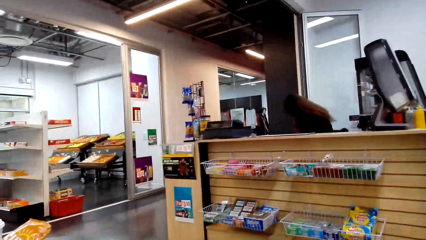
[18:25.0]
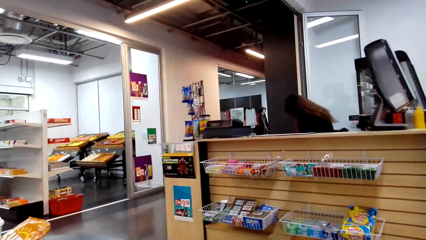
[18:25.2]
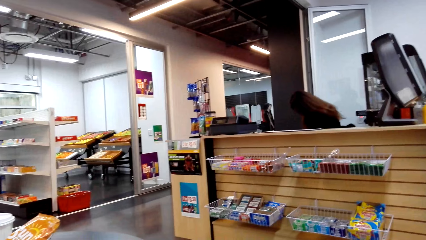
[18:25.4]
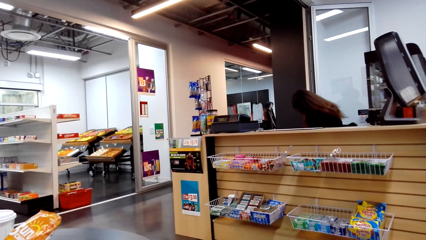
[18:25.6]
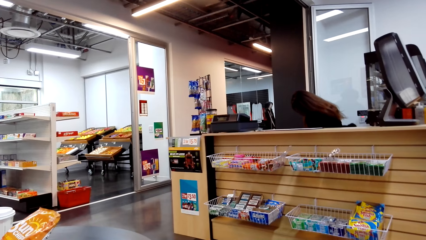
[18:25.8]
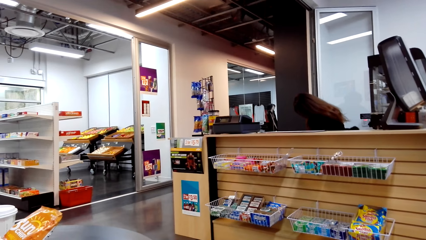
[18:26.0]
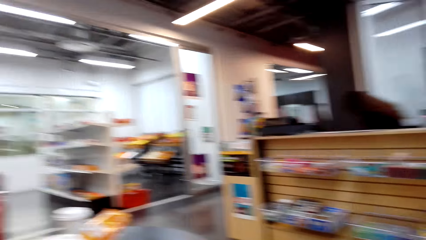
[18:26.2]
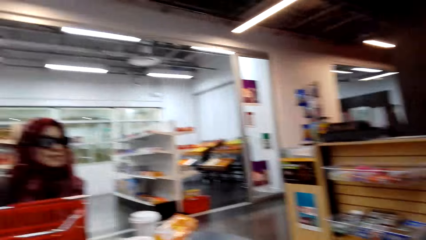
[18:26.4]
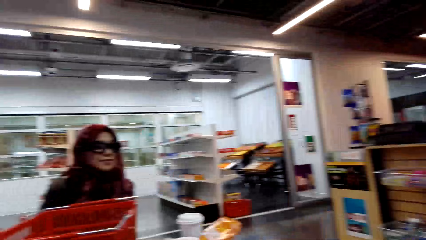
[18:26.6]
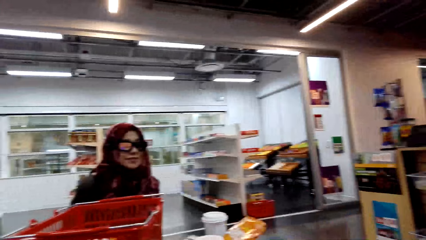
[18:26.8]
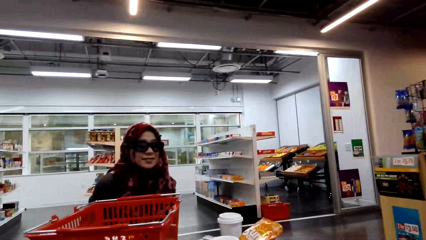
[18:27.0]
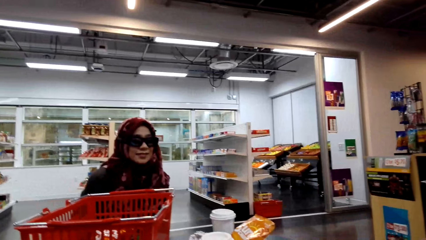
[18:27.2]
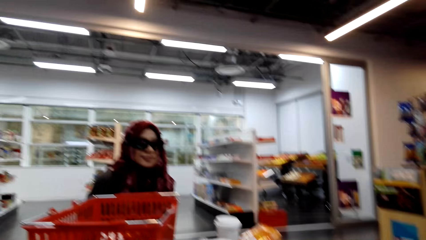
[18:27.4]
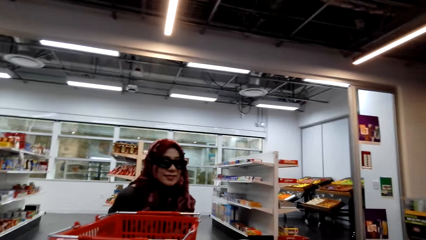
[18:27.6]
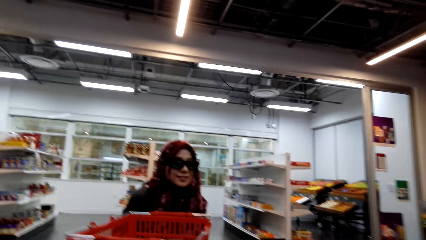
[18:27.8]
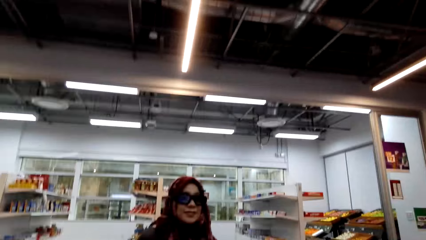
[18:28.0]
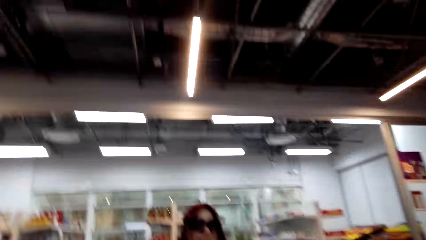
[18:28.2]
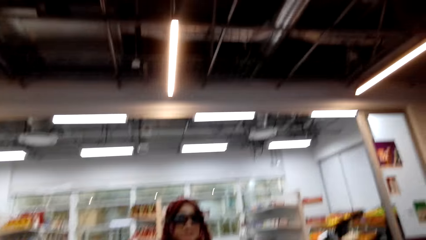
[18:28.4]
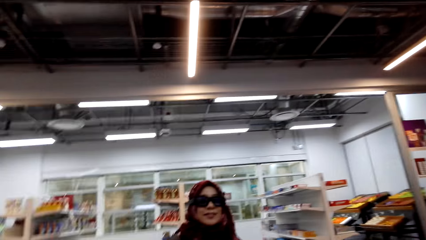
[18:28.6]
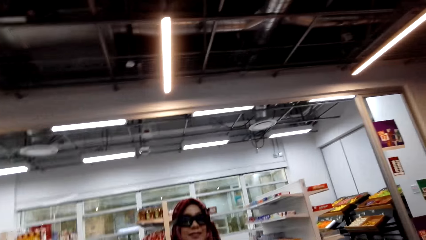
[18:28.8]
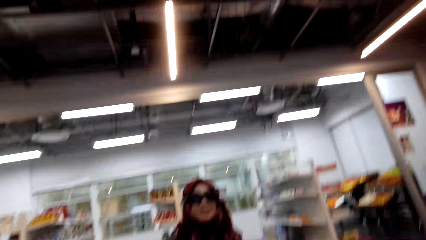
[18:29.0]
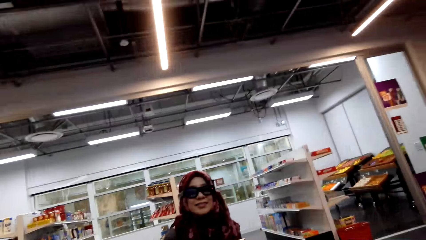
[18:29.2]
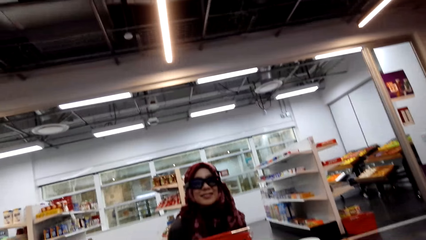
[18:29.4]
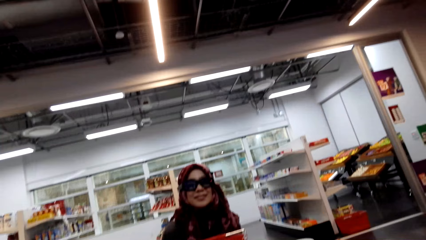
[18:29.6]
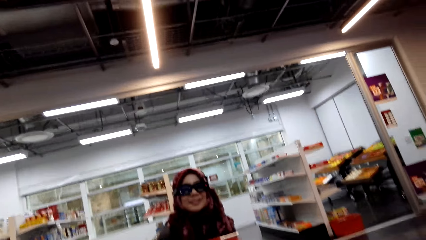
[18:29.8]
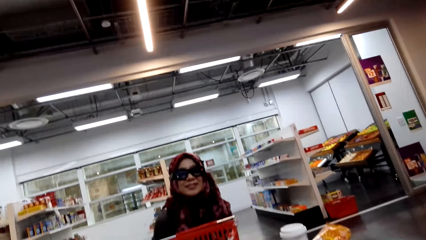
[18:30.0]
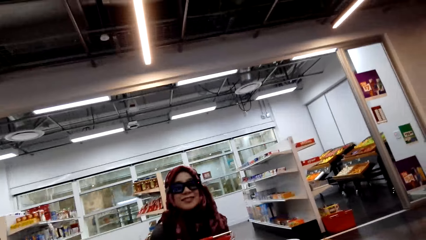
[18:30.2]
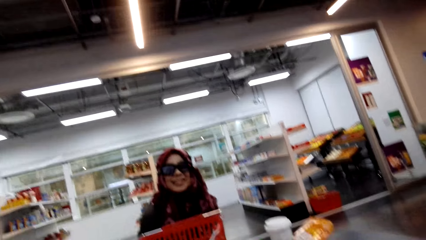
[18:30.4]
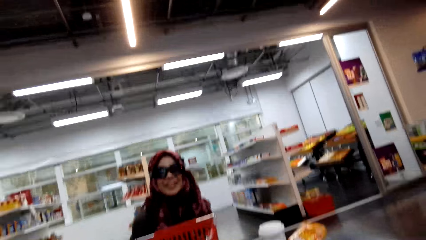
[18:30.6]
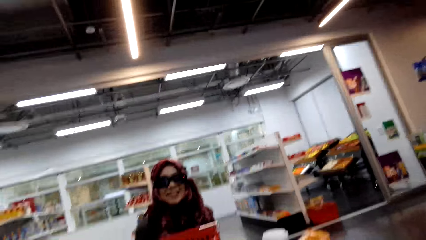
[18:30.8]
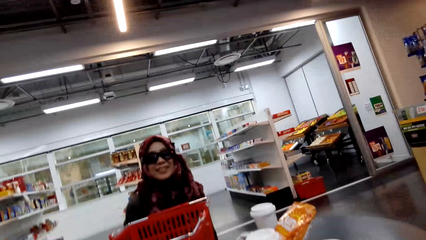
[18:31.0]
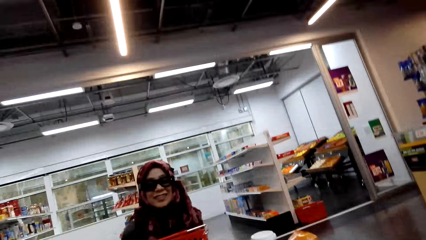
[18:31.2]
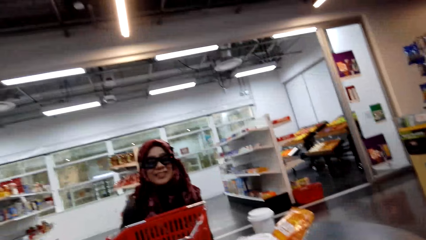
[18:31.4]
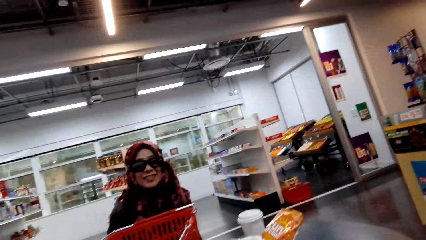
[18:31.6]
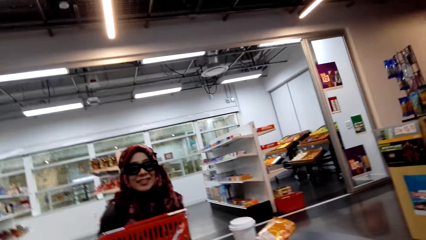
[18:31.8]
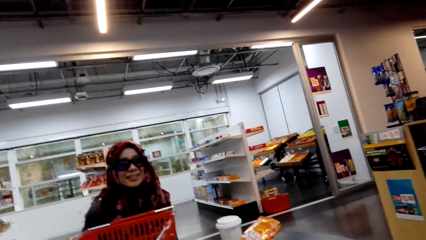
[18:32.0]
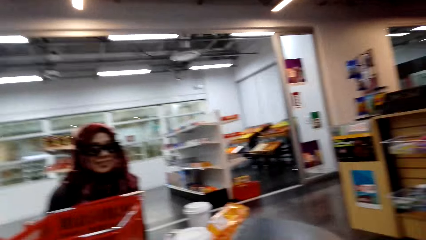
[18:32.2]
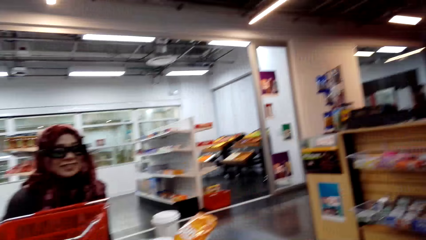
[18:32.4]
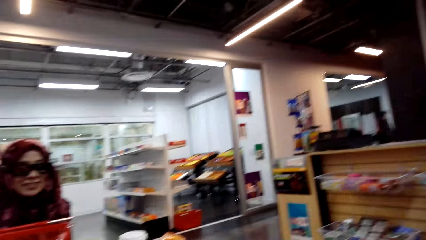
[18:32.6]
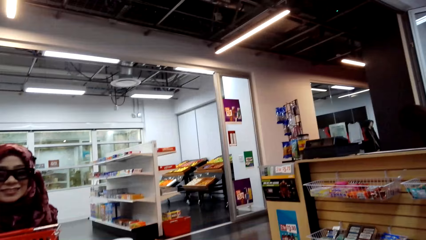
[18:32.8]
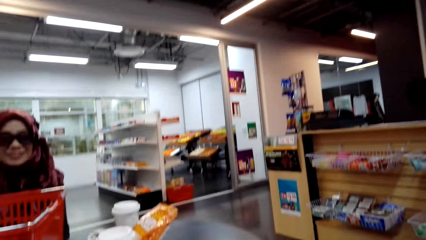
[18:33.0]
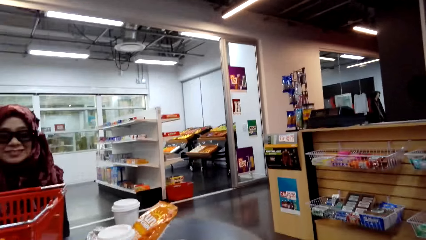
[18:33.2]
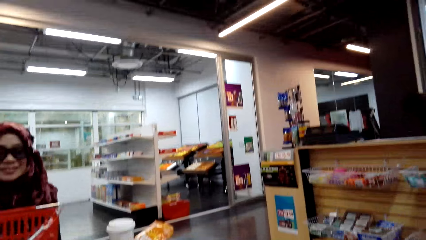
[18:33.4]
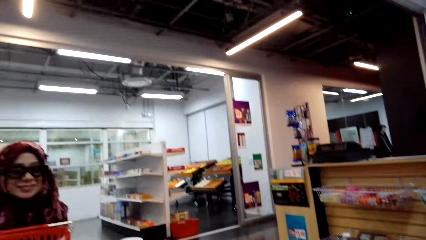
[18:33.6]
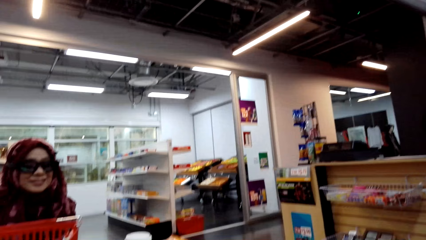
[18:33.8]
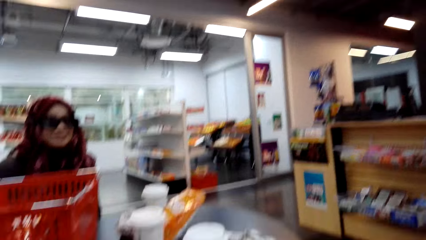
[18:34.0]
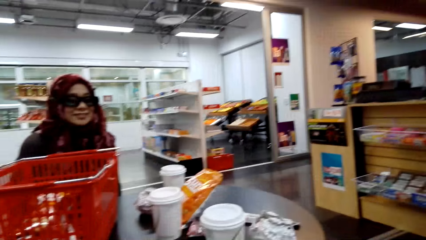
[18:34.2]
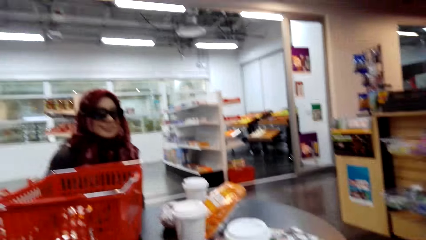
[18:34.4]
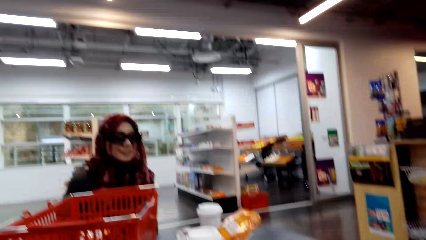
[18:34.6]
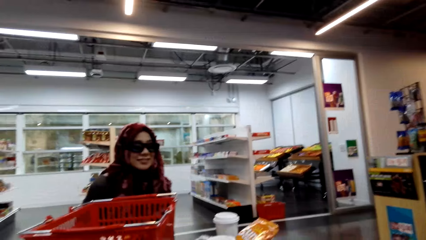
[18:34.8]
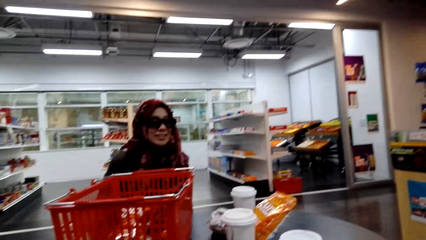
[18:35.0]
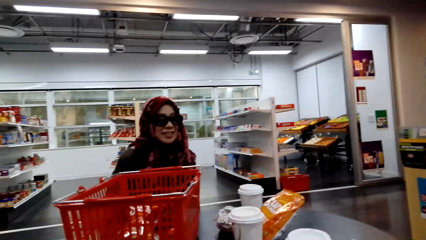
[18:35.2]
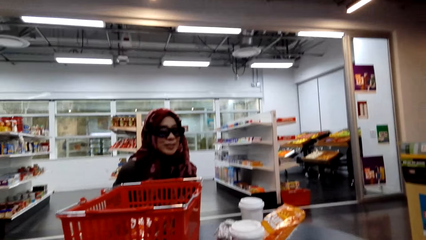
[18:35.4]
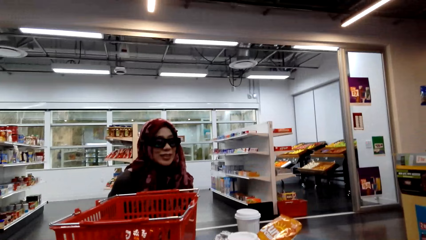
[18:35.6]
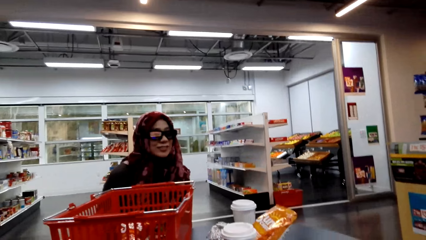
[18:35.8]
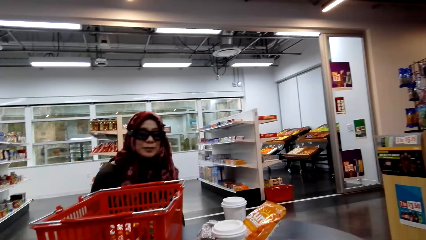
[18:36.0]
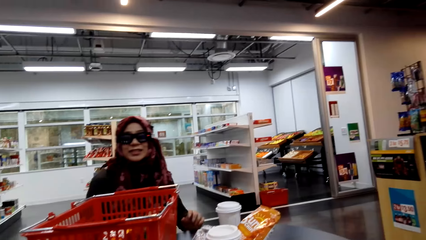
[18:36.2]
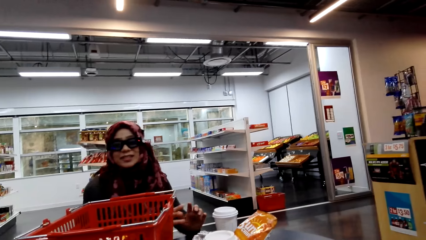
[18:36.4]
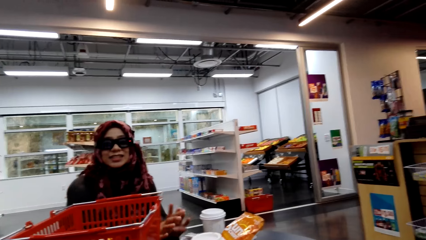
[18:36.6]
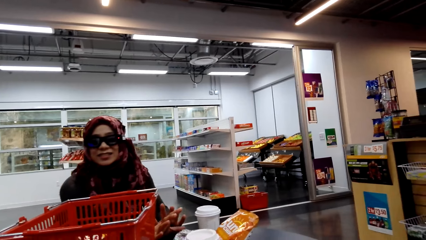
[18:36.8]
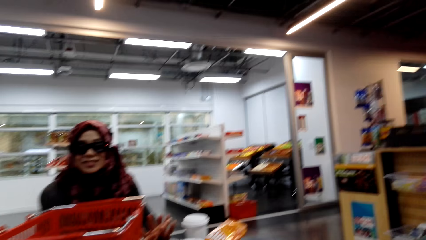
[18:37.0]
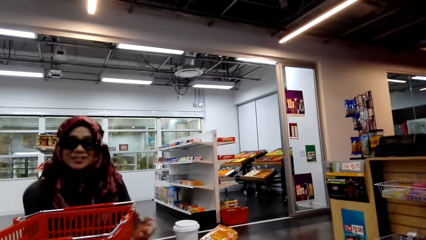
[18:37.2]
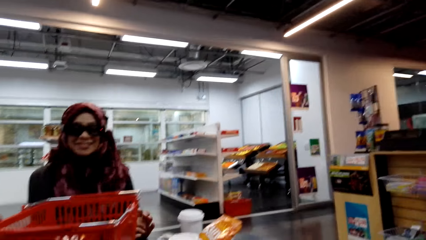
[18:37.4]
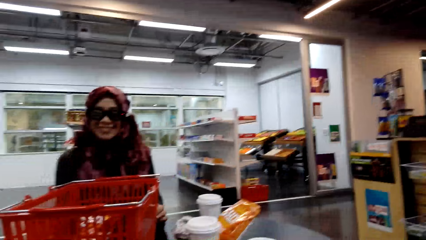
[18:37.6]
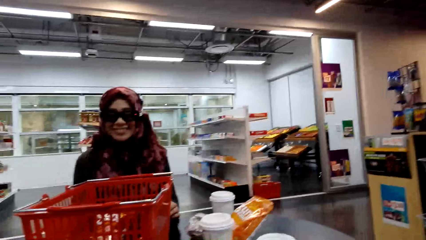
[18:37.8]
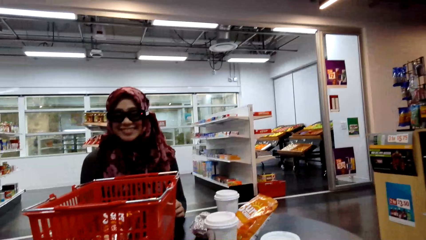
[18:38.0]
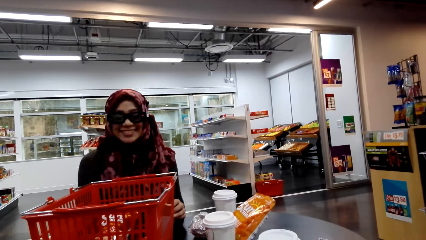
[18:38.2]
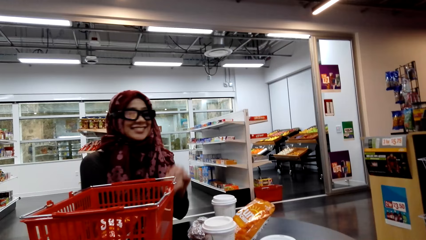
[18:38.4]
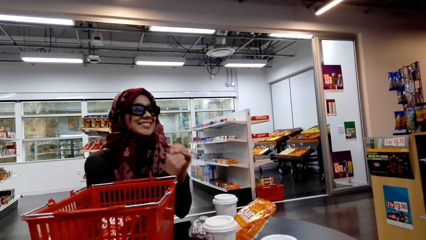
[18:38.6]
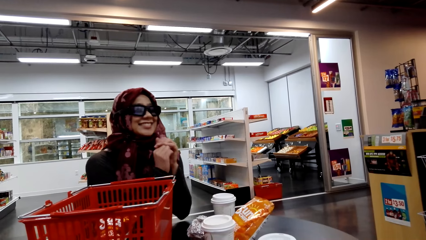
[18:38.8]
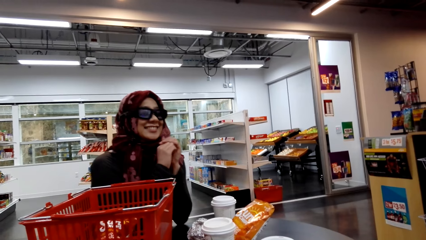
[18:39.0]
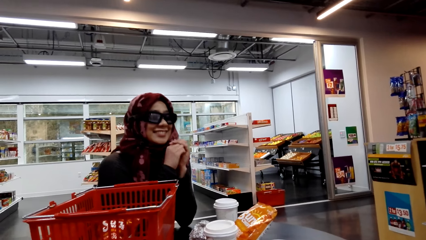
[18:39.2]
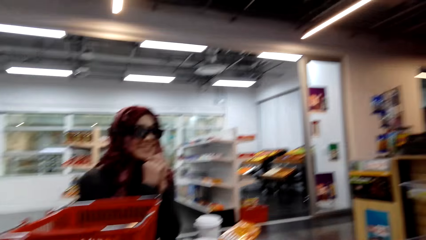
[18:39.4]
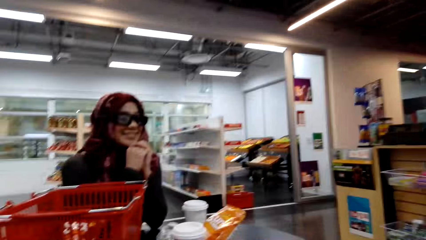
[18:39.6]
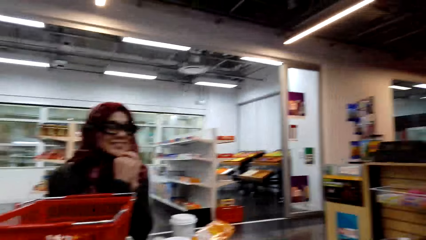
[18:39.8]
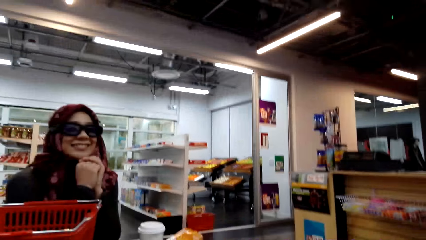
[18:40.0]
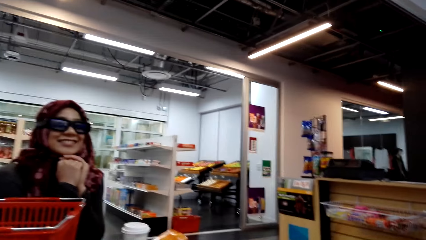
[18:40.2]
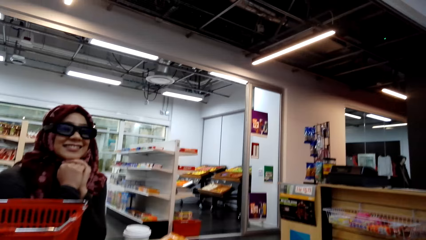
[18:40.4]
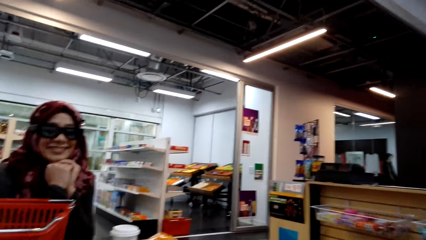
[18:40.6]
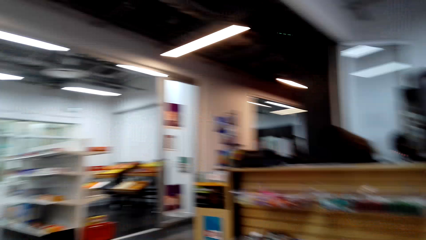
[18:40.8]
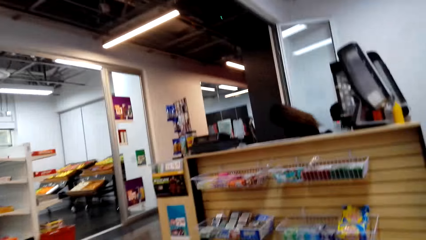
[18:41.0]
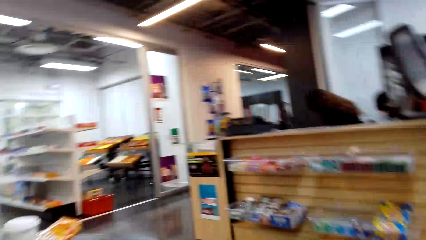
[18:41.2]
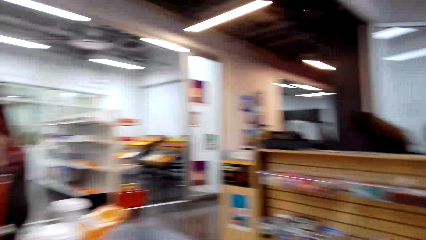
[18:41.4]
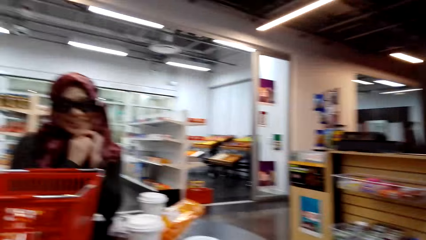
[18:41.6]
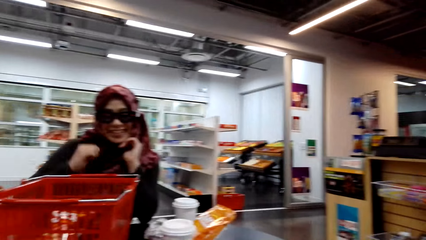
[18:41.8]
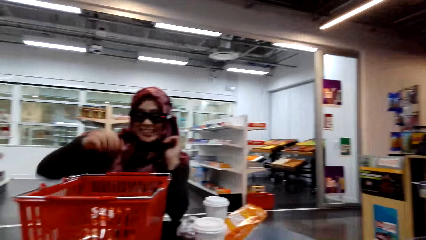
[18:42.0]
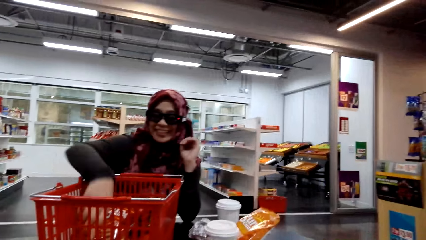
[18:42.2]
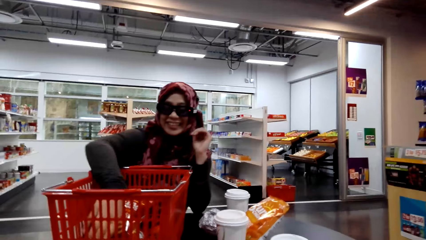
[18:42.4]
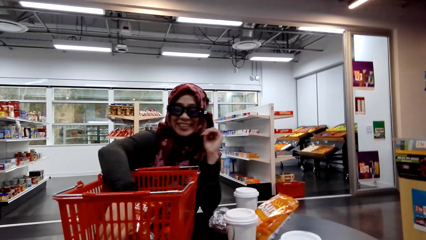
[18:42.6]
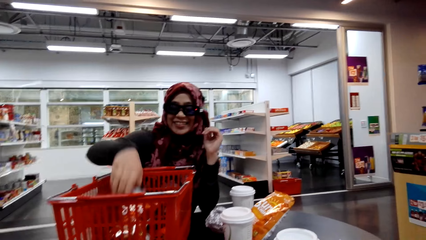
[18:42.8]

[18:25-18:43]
The camera wearer looks around the supermarket. They look at a woman. They converse with the woman. They look around the supermarket. The woman converses with the camera wearer. The camera wearer converses with the woman.
